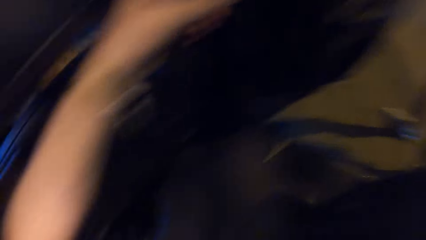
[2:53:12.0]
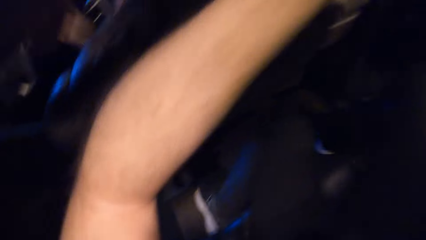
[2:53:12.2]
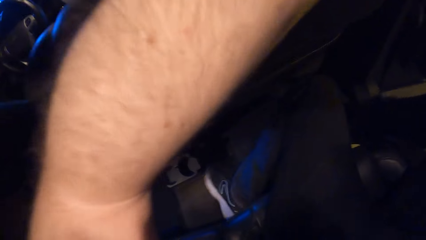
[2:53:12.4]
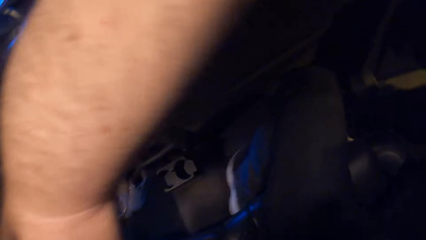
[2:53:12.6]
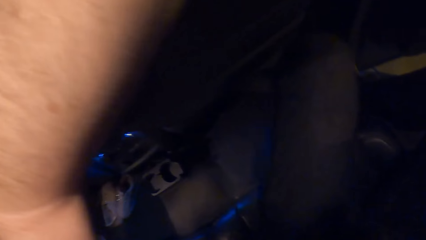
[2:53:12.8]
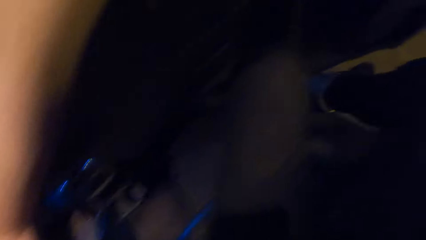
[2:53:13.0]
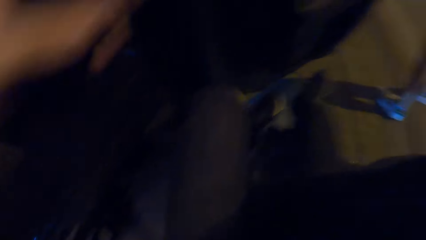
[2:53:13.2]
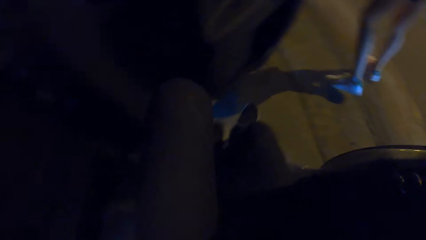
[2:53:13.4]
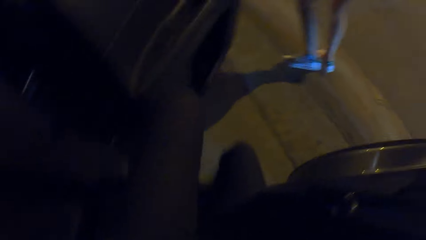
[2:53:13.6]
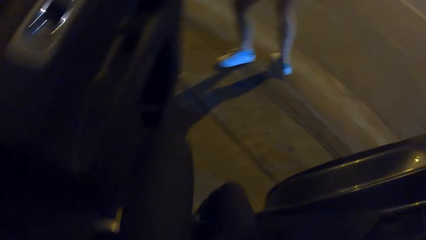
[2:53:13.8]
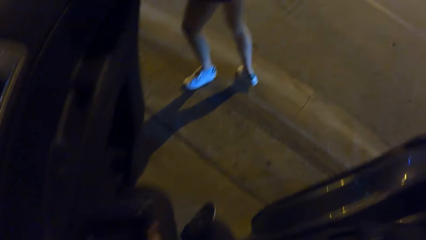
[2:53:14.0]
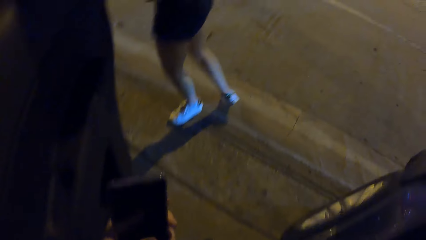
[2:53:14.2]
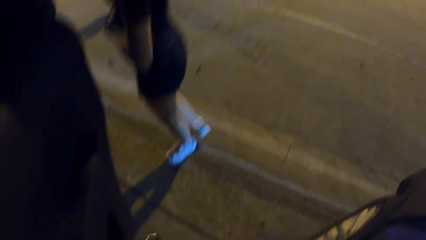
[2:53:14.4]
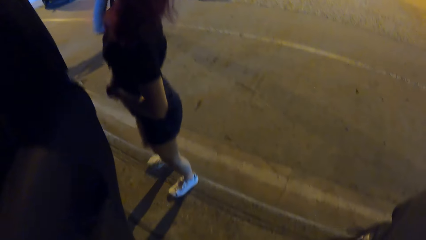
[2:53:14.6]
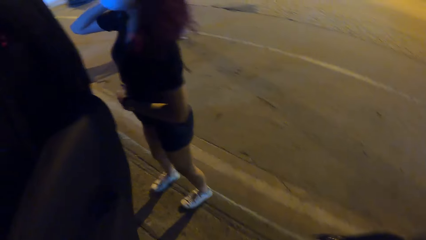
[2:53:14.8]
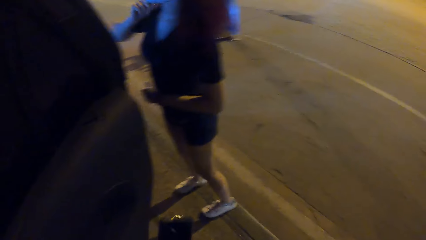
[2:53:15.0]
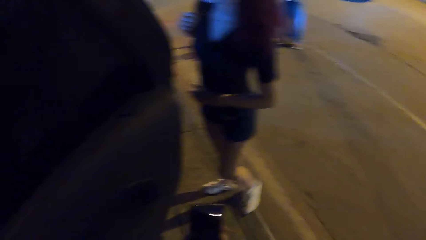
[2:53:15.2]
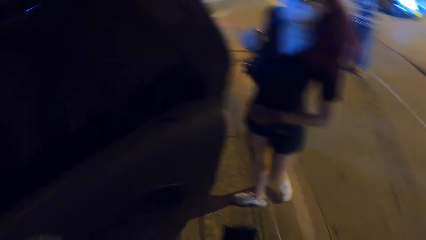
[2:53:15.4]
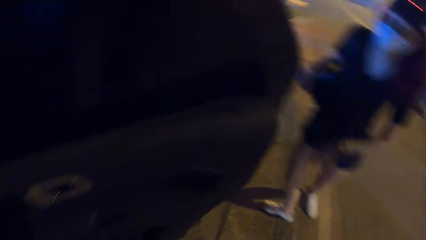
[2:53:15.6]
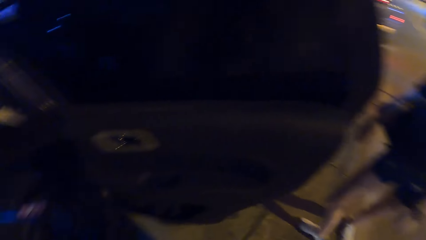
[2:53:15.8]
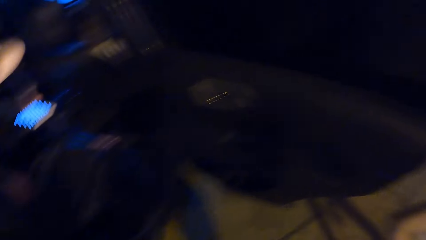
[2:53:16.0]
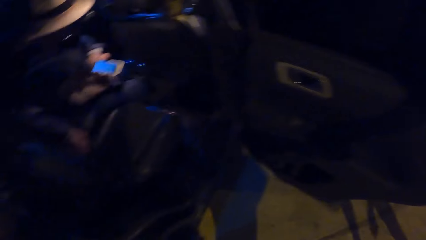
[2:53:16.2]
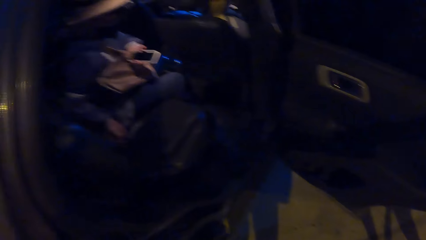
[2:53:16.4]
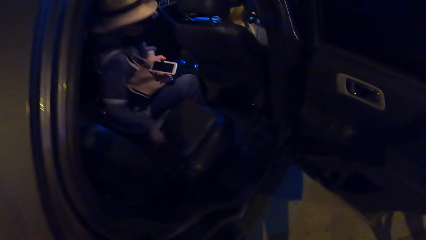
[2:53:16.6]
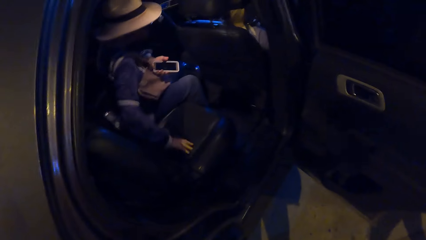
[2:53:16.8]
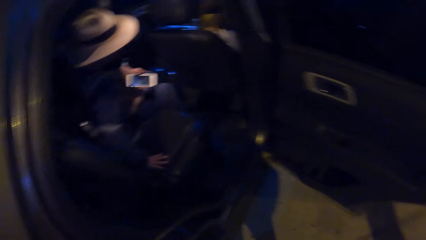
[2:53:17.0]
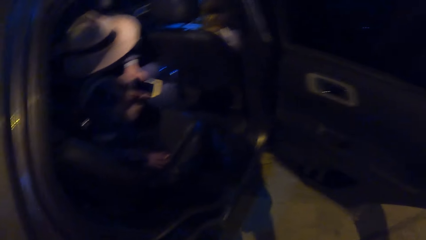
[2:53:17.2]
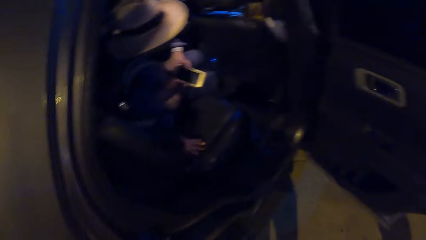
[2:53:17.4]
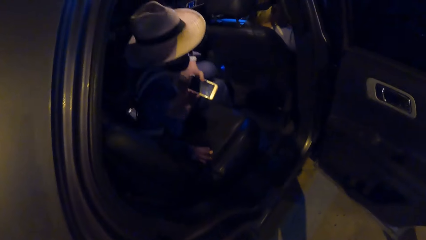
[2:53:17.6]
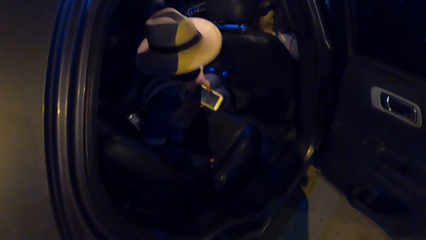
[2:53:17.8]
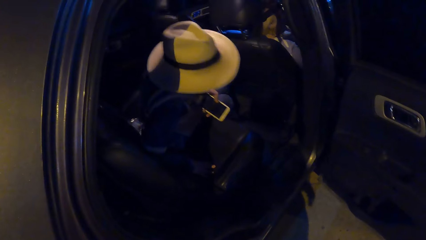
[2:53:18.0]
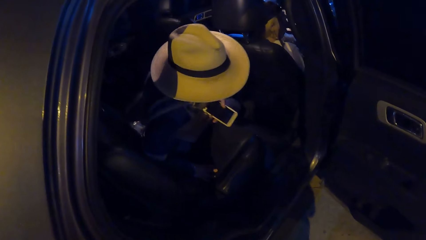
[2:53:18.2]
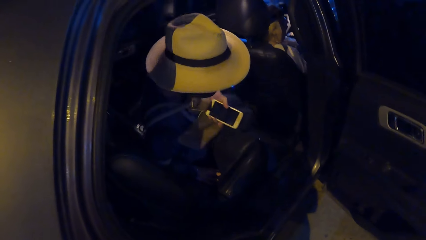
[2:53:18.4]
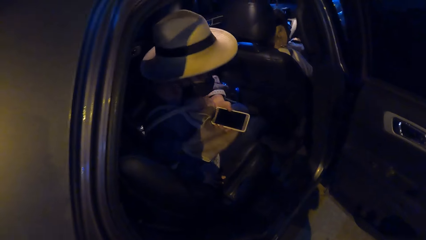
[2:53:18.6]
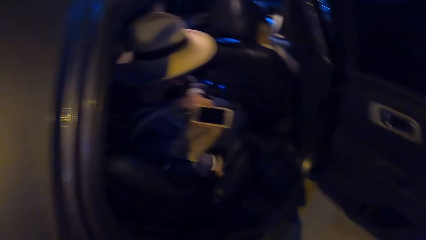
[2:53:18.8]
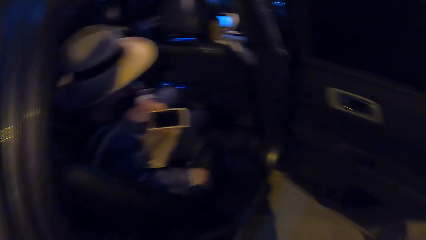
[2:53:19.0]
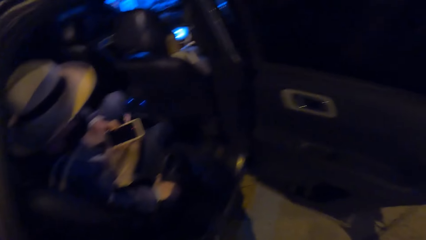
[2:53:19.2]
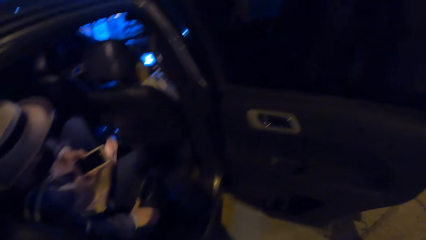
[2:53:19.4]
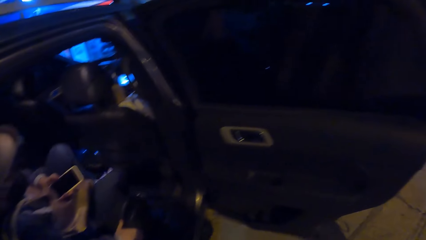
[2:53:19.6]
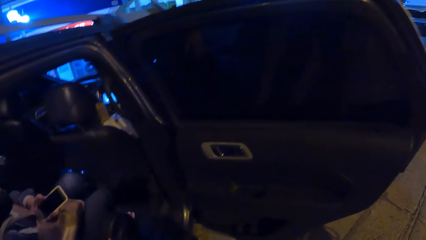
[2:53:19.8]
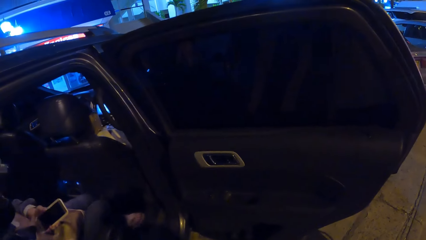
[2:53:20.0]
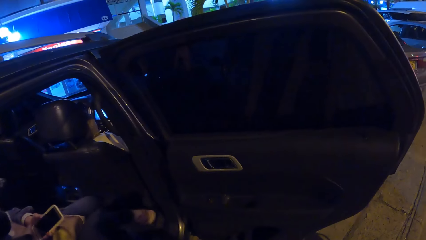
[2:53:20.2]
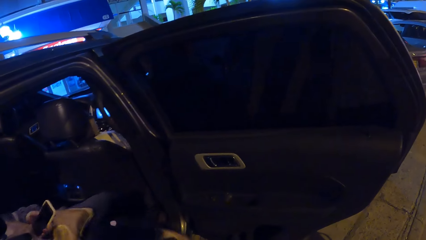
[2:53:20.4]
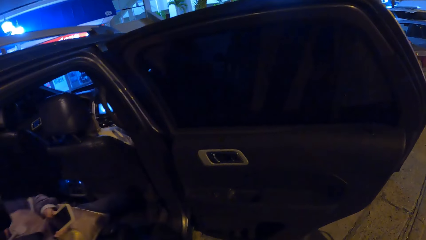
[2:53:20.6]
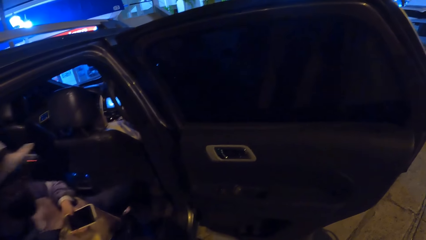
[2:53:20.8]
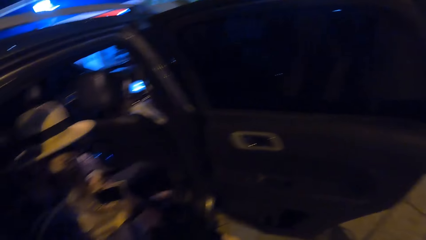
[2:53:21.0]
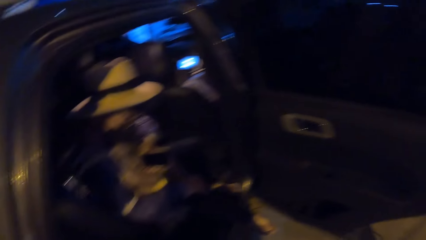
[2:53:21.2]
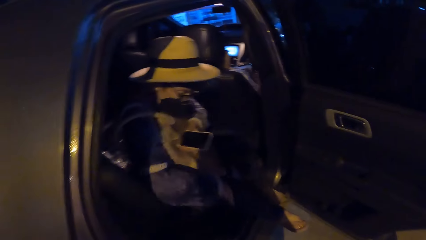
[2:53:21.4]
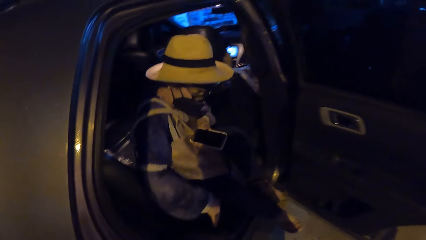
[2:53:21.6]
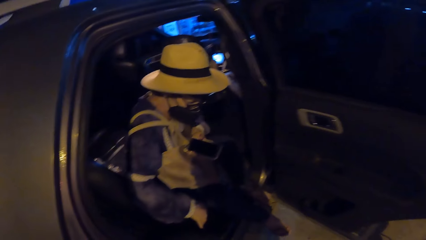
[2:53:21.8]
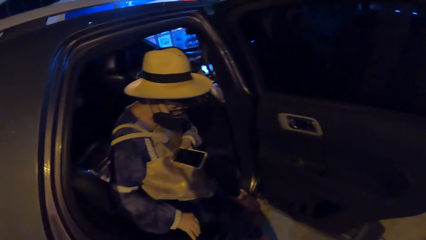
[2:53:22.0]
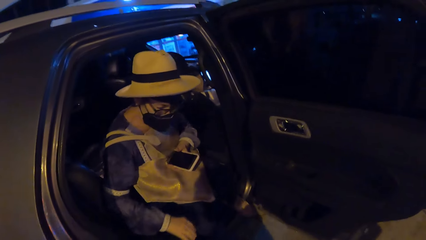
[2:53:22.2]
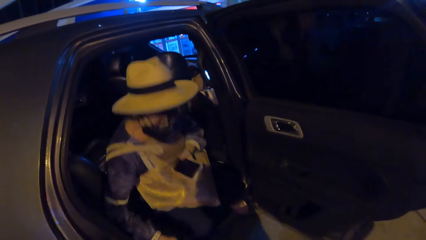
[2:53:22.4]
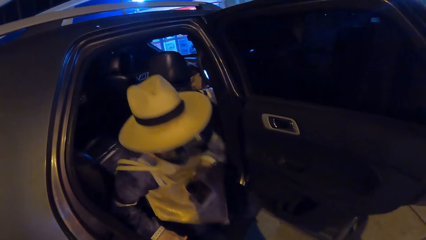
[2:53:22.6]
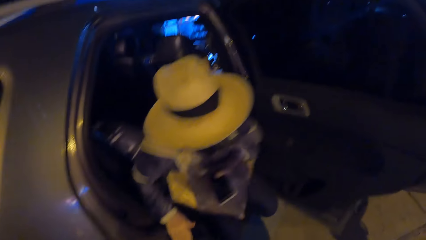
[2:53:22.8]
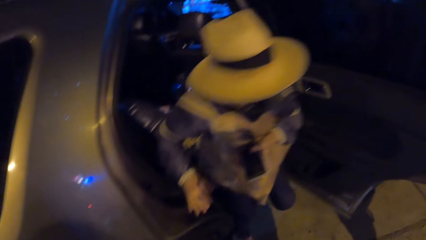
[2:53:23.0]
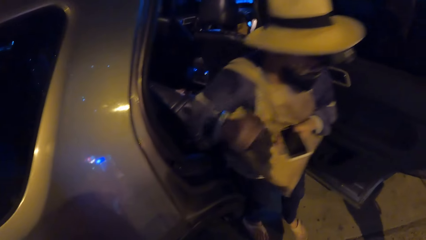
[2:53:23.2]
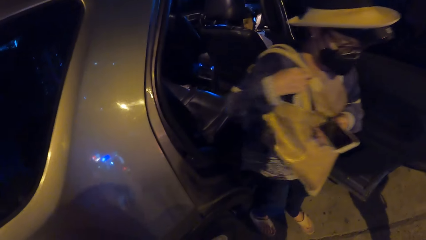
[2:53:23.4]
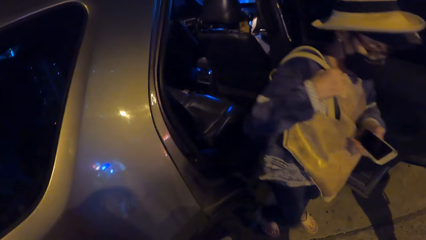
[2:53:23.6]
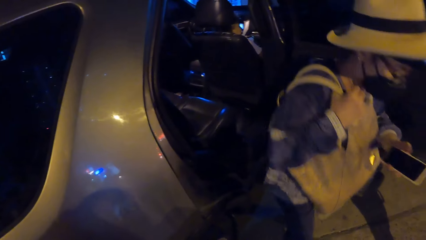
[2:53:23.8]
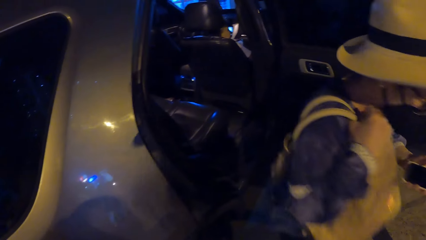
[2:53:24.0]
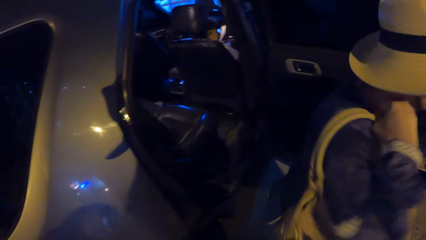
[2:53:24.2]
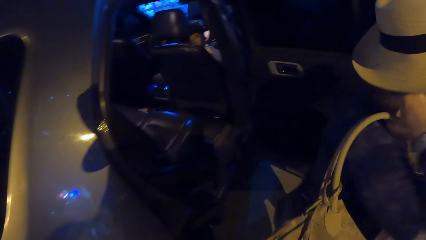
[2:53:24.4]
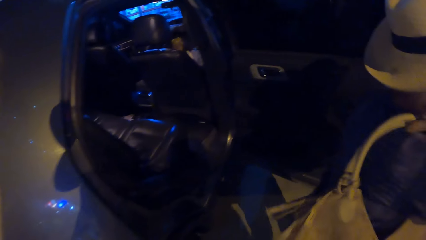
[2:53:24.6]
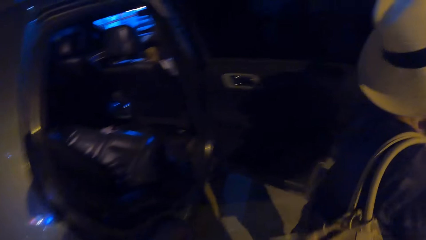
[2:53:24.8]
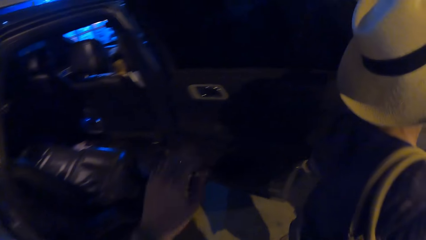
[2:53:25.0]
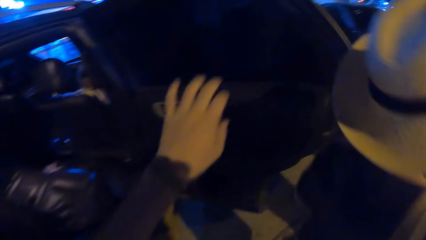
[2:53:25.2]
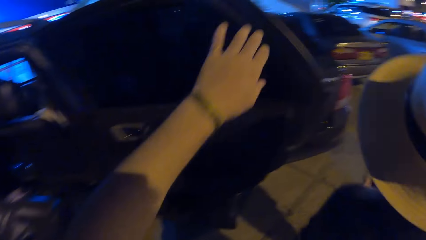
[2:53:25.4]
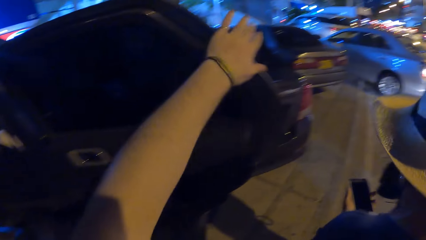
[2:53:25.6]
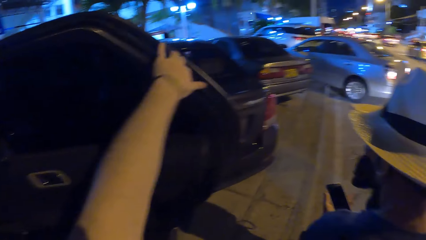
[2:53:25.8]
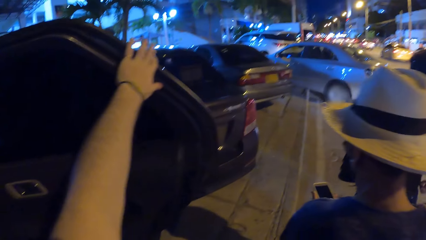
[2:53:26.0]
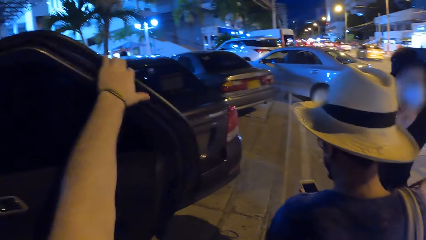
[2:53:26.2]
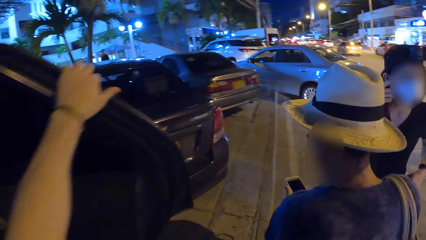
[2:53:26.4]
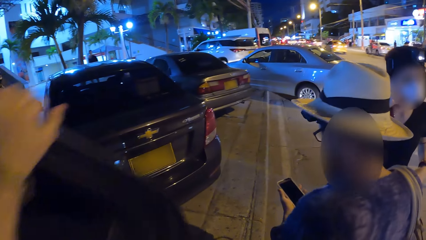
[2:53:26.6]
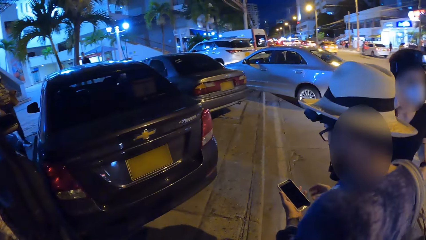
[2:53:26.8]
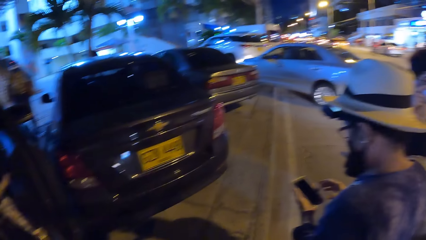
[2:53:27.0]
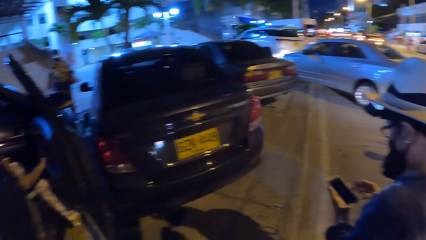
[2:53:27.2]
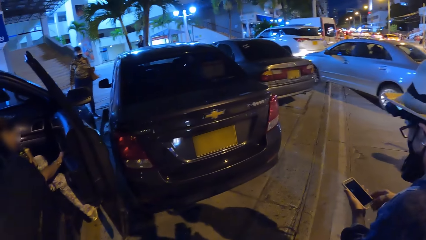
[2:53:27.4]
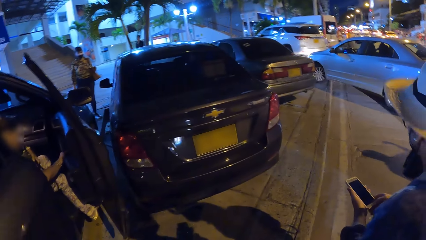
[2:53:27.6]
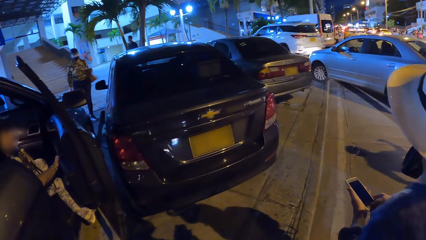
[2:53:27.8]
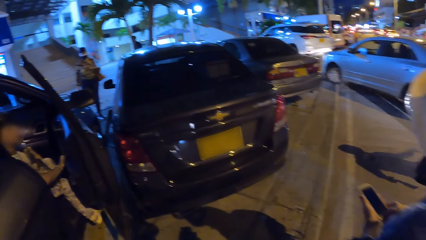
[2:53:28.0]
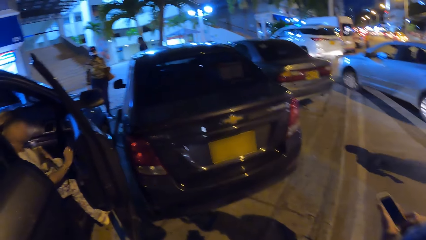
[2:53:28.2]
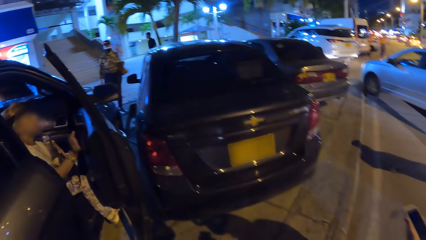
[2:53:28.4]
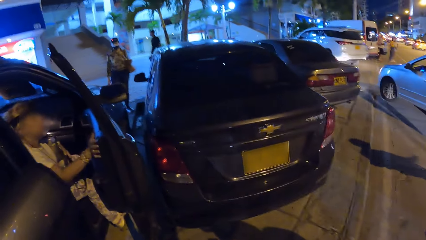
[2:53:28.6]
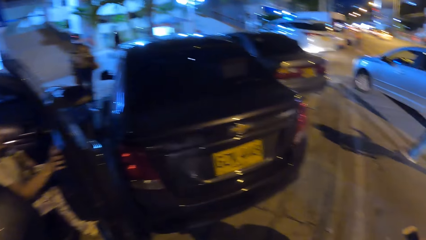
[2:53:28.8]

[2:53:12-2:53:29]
The camera wearer alights from the car. A woman gets out of the car. She adjusts her bag with her left hand. The camera wearer closes the door of the car with her left hand. The woman holds the phone with her left hand.
